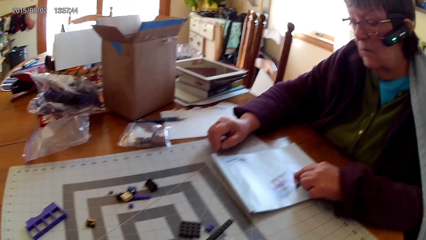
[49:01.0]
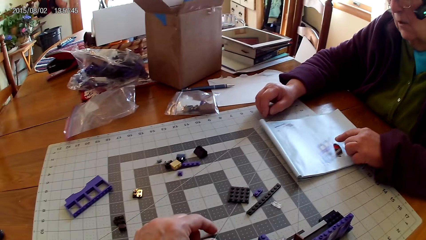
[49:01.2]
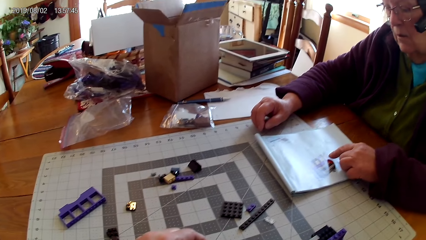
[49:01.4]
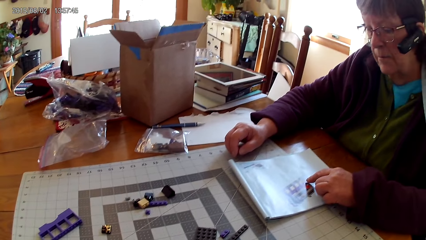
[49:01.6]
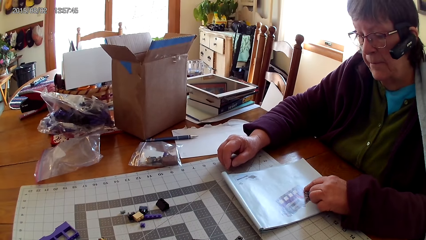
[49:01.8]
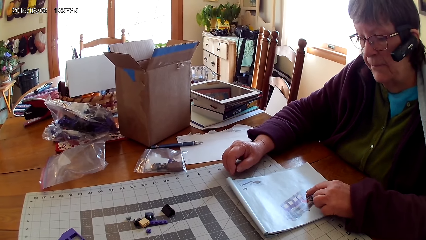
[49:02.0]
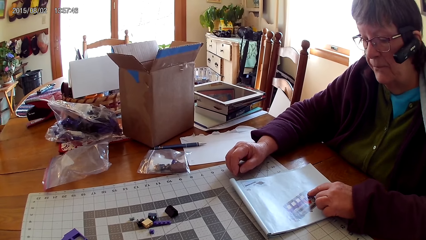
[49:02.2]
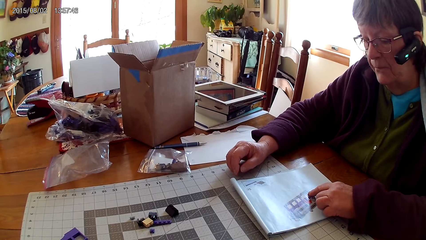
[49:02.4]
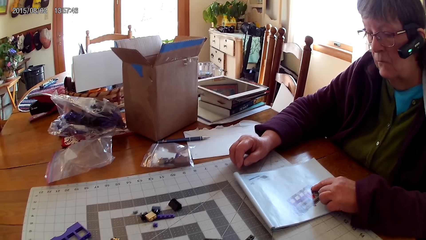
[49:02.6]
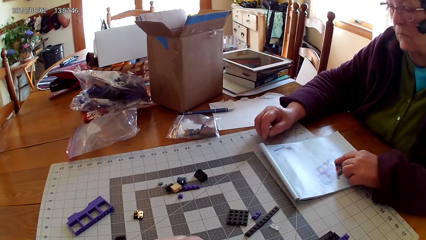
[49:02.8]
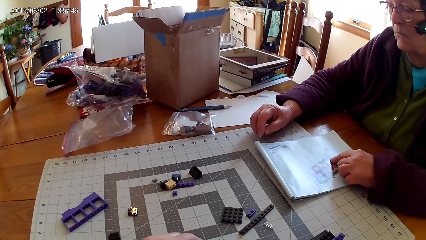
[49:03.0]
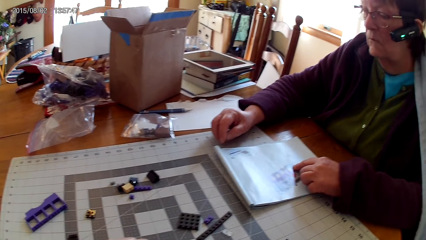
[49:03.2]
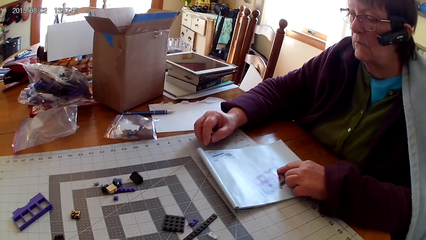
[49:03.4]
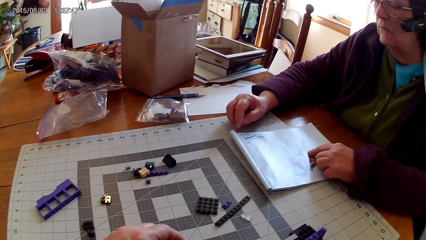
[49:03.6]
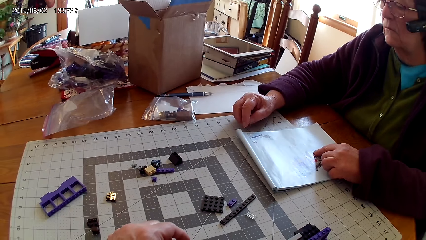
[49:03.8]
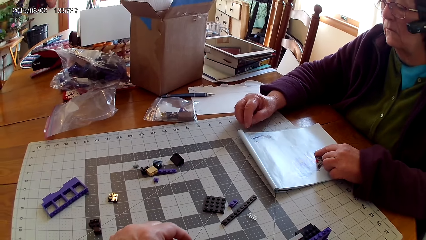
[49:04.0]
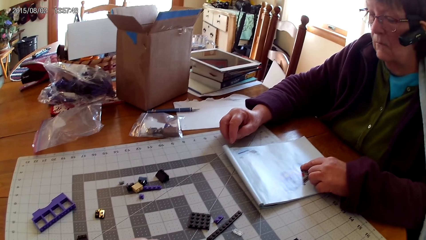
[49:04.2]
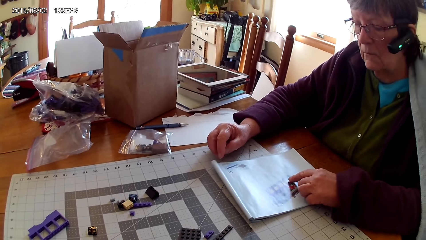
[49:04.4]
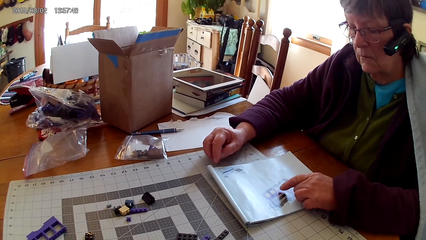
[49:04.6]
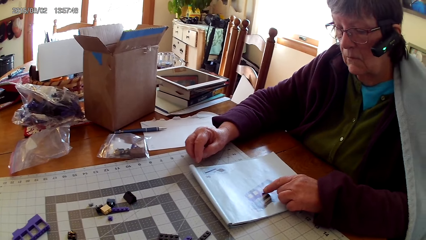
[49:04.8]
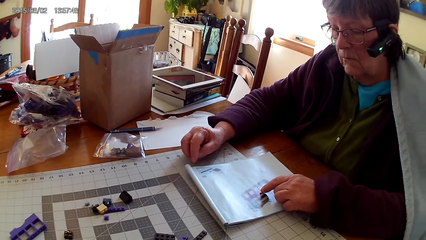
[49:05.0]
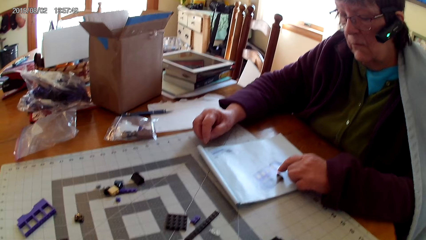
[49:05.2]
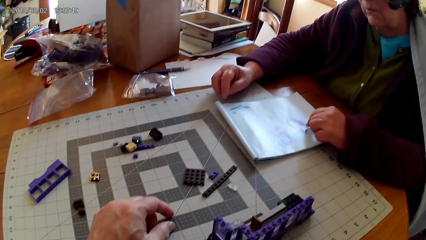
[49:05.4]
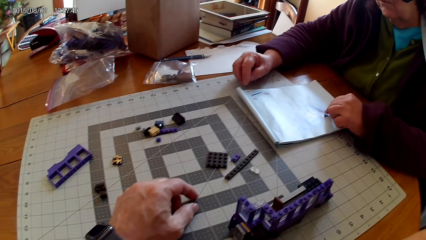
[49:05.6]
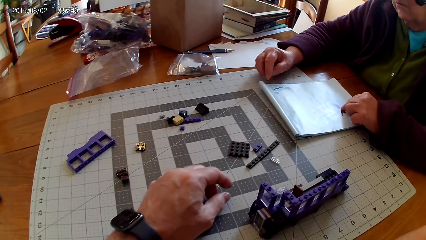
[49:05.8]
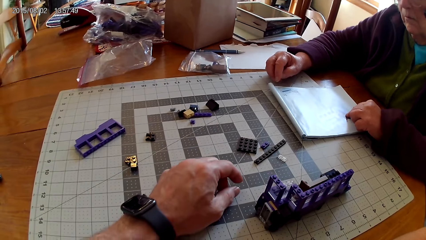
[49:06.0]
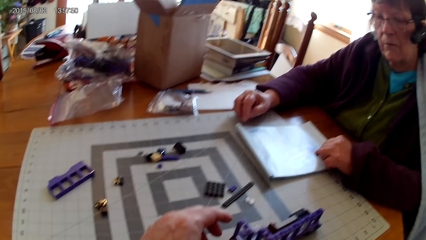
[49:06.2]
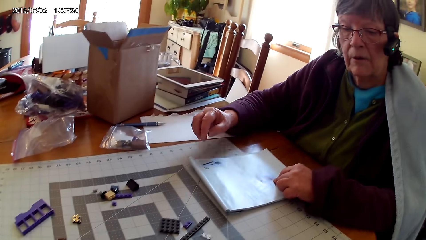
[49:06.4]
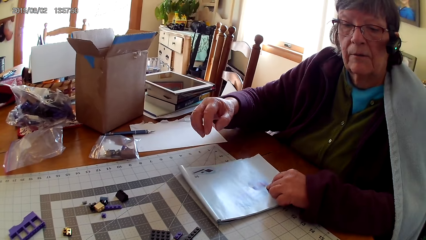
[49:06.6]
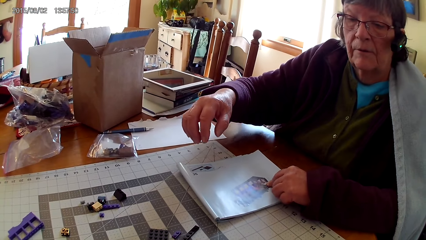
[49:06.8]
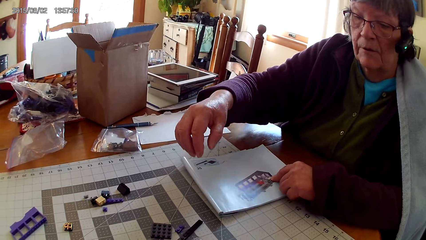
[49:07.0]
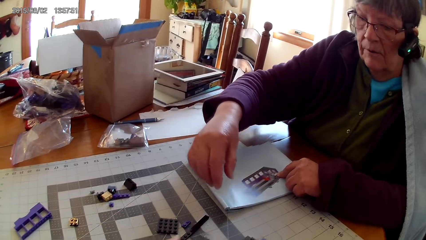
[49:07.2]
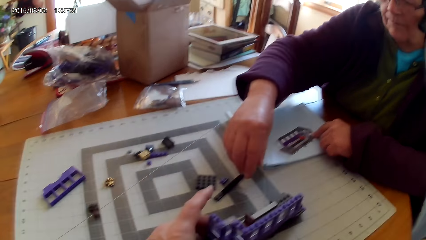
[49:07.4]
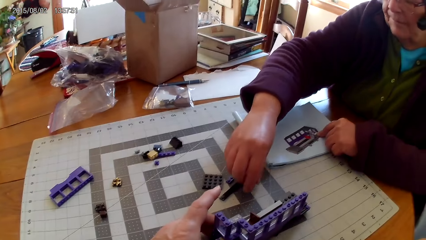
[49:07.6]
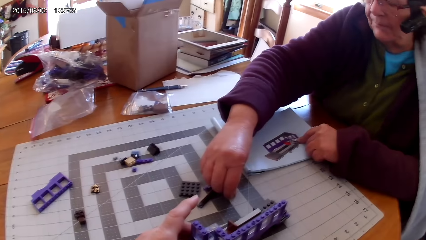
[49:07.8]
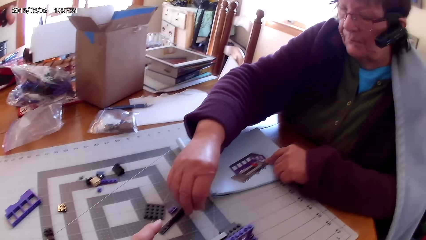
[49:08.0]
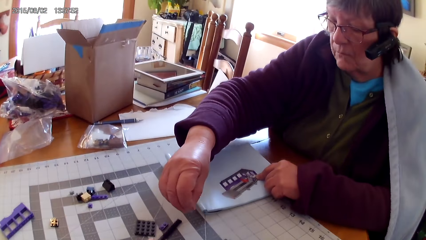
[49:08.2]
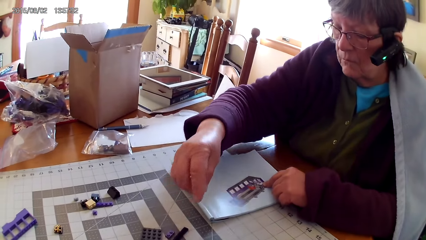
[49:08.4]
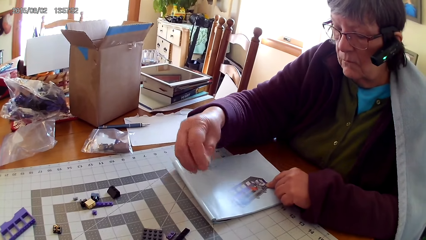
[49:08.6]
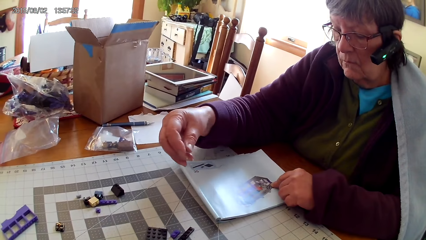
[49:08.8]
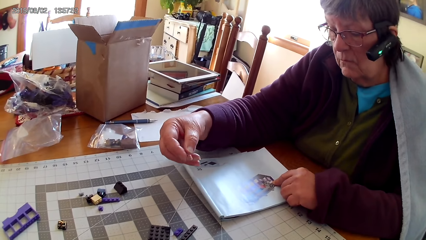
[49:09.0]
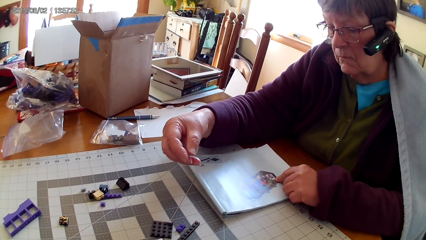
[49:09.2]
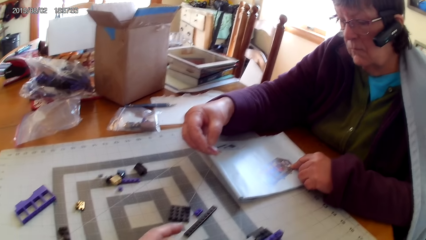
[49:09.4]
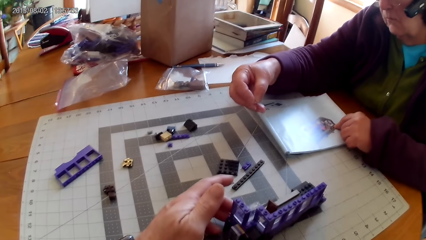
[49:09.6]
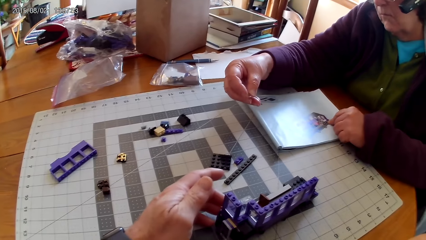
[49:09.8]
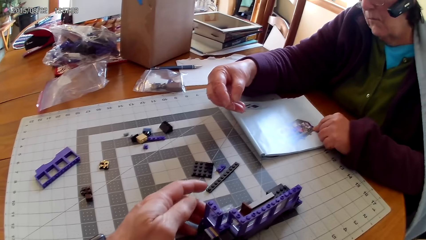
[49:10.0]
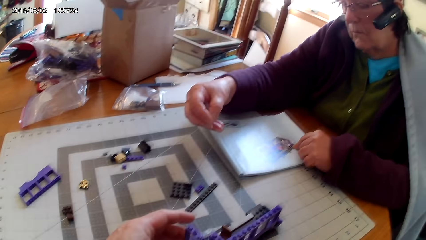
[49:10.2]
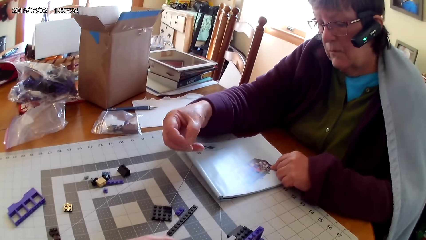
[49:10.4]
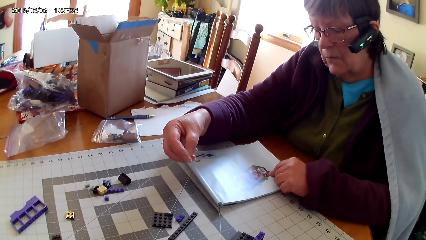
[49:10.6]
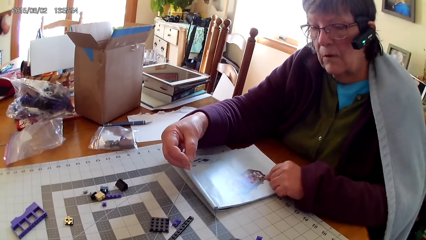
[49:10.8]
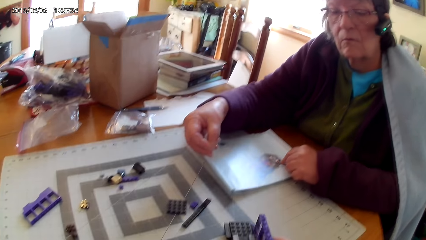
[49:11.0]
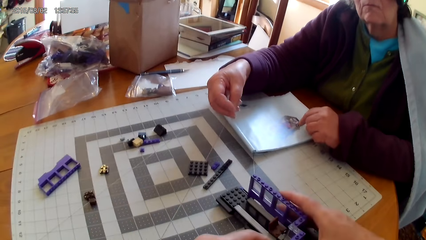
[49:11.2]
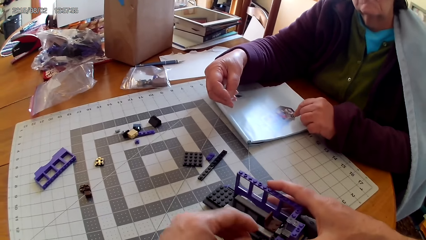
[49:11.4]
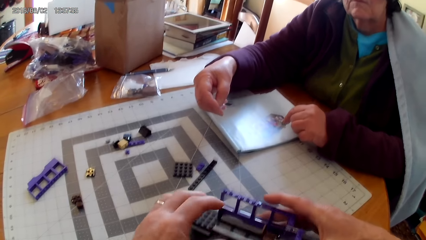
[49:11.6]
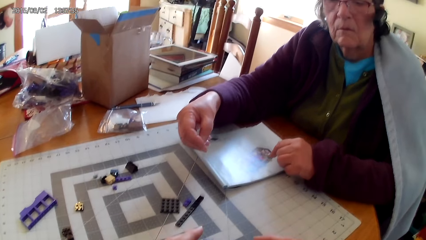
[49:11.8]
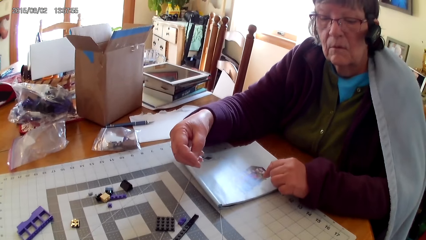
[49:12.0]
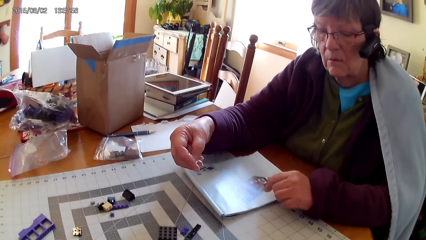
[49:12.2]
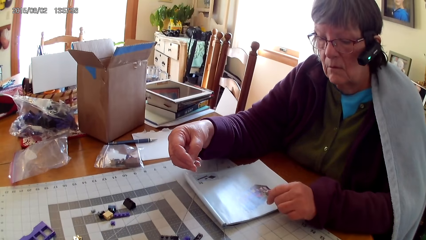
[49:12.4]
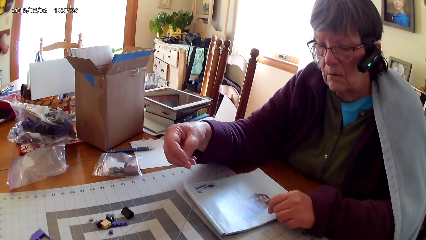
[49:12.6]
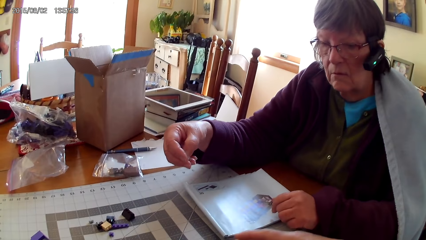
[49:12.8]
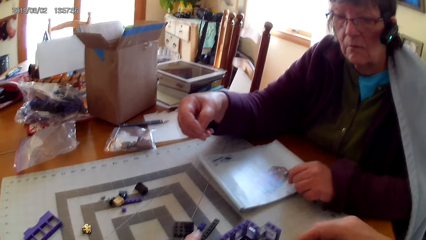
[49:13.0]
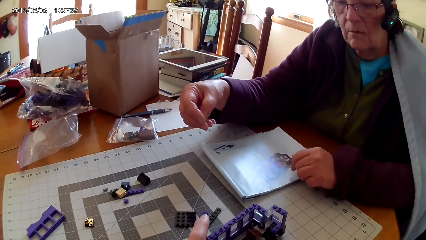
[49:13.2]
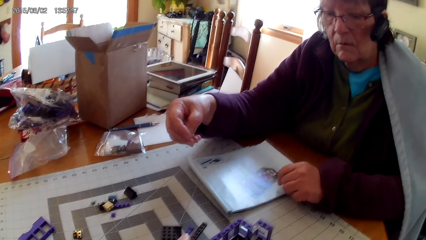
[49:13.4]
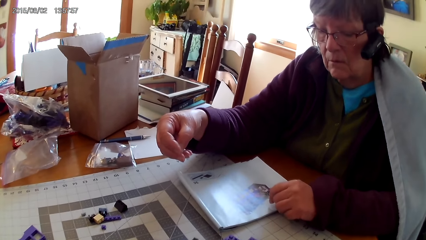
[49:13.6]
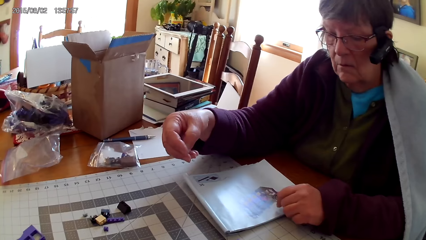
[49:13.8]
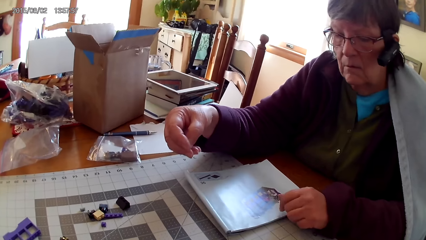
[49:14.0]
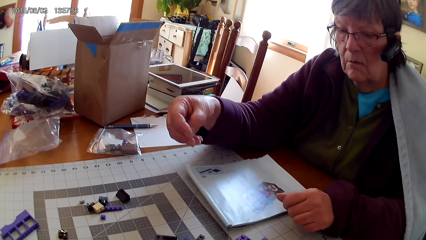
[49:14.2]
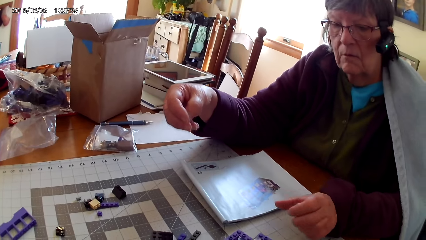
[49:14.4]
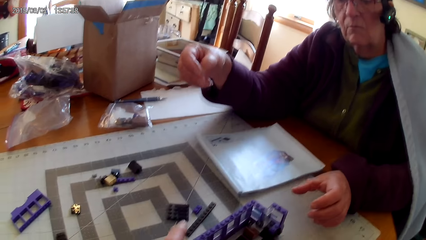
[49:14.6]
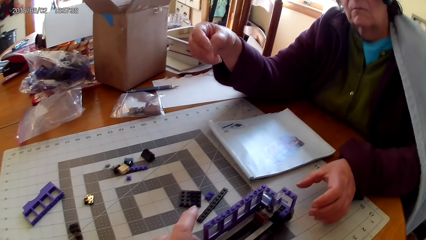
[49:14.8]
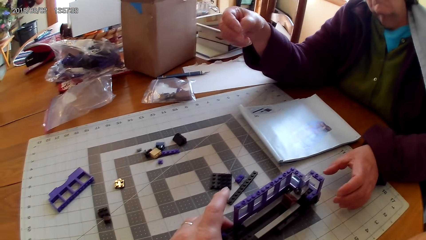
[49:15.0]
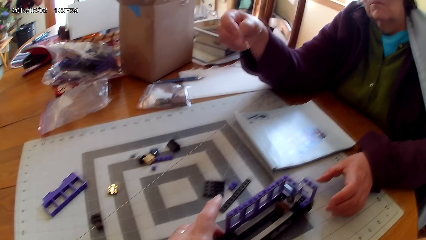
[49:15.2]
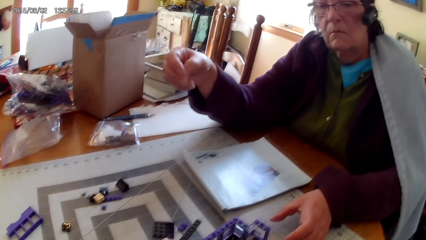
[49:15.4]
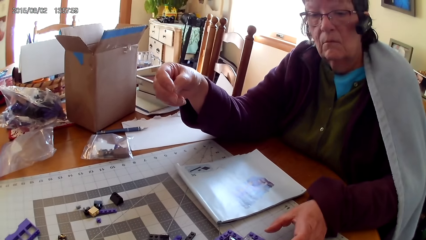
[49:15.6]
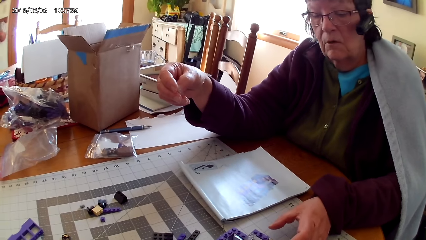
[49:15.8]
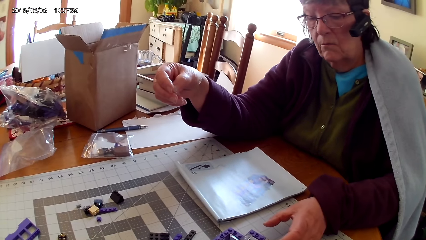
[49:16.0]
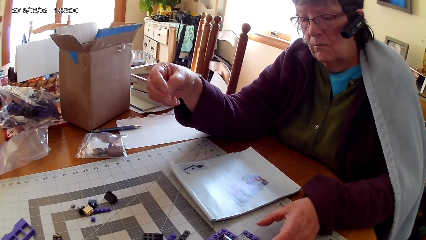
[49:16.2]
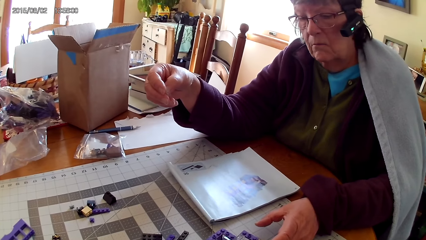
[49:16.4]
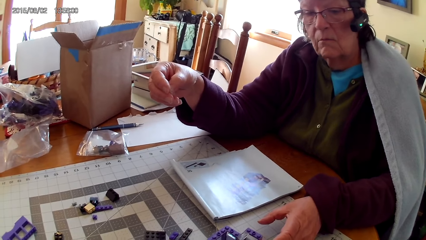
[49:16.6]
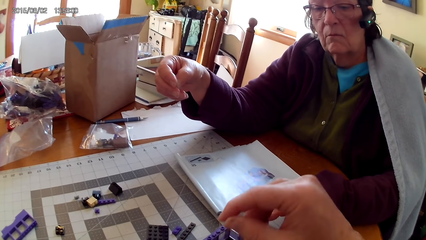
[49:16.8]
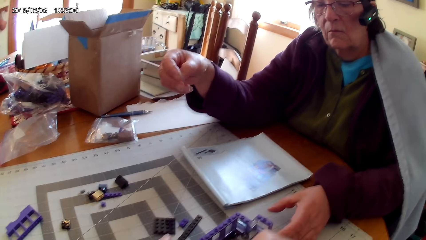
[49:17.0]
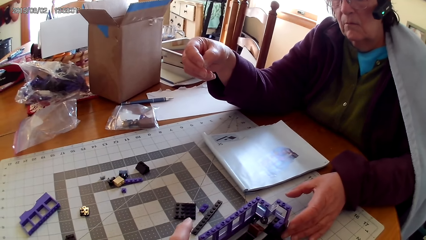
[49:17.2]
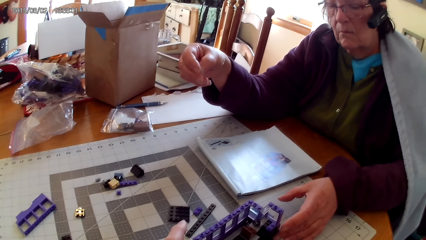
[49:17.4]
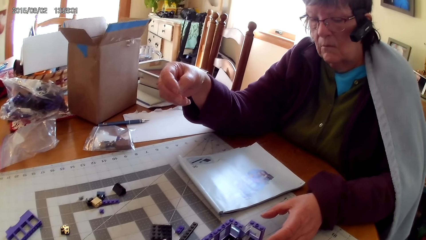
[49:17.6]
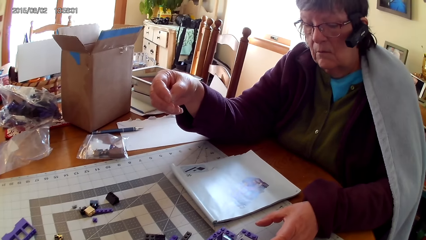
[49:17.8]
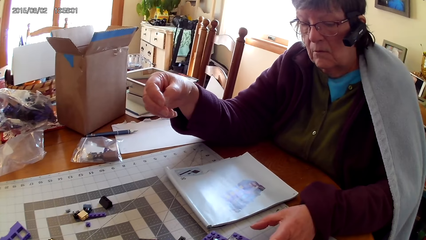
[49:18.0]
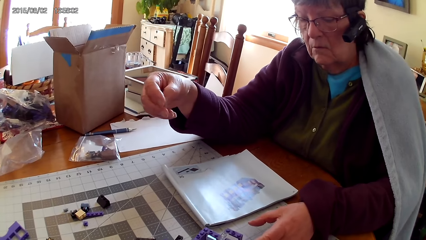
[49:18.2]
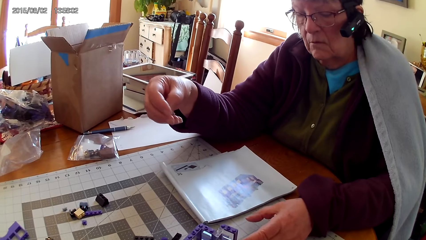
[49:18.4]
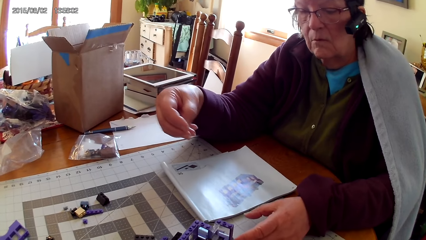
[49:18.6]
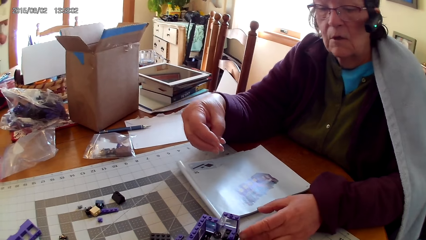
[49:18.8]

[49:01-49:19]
The lady picks a plastic interlocking block or lego piece on the table. The lady holds the lego piece. The camera wearer turns the interlocking toy. They fix the lego piece. The lady picks the lego box.
